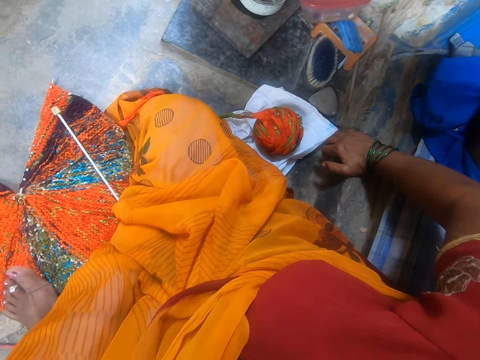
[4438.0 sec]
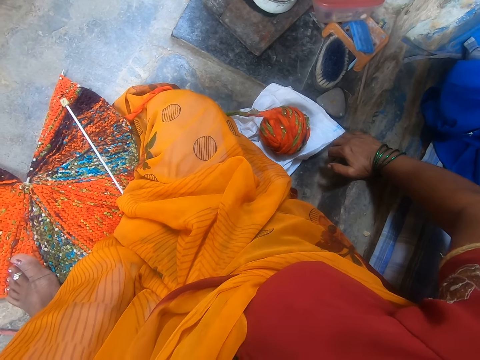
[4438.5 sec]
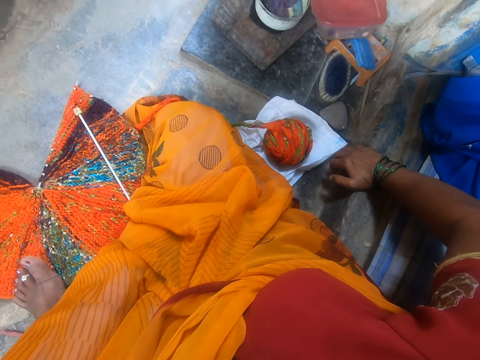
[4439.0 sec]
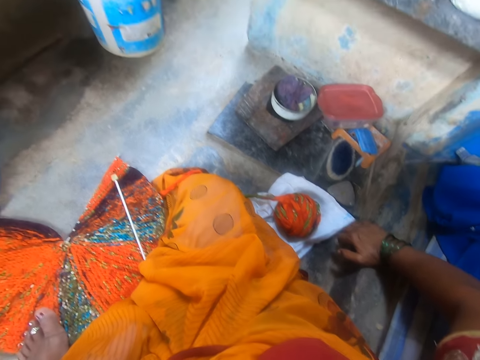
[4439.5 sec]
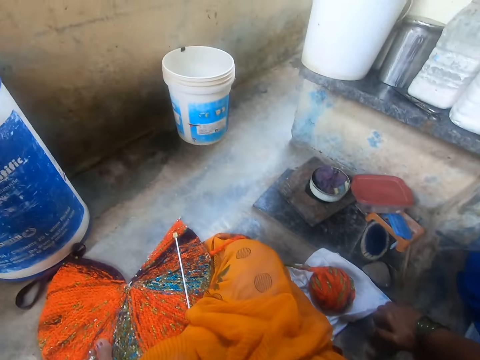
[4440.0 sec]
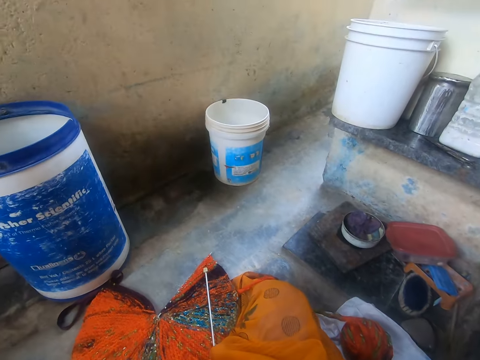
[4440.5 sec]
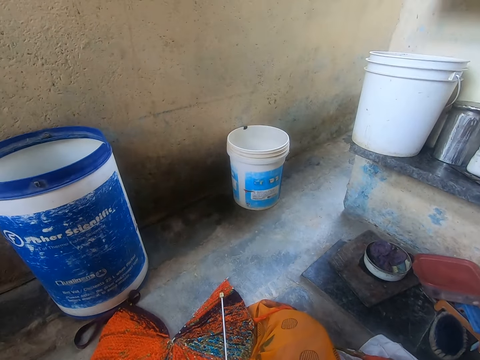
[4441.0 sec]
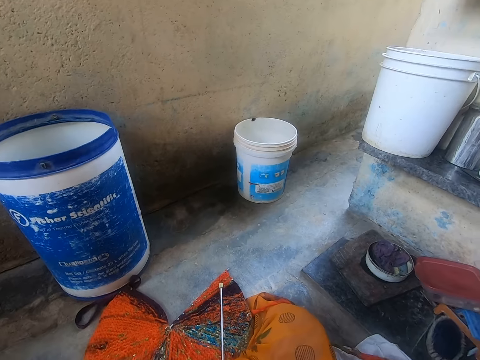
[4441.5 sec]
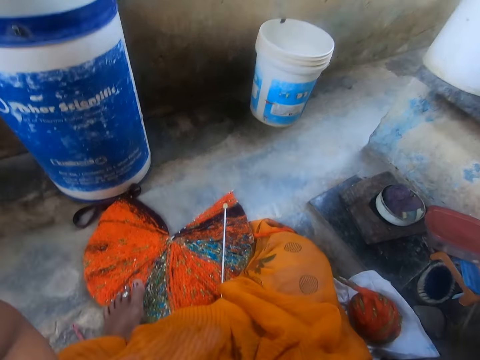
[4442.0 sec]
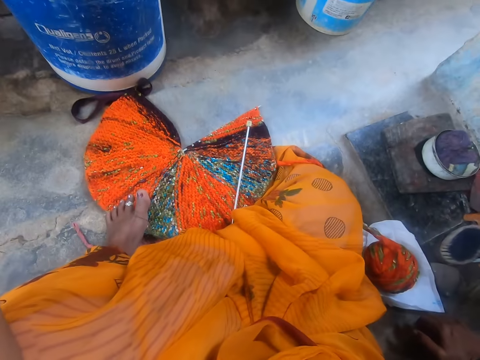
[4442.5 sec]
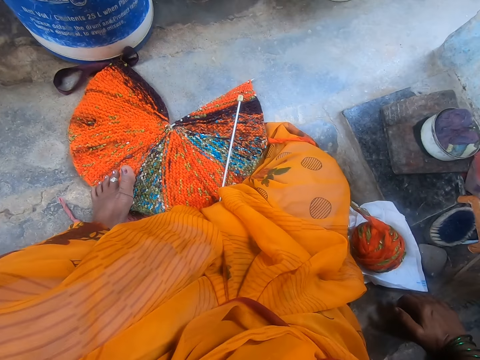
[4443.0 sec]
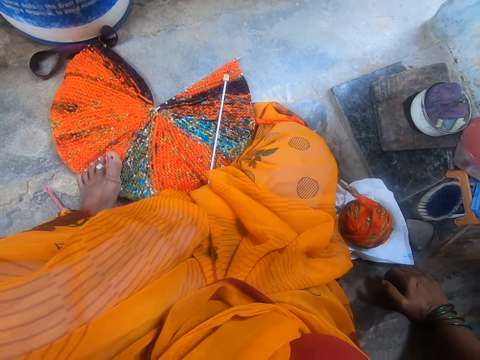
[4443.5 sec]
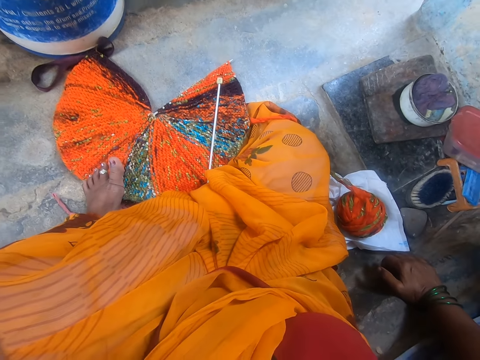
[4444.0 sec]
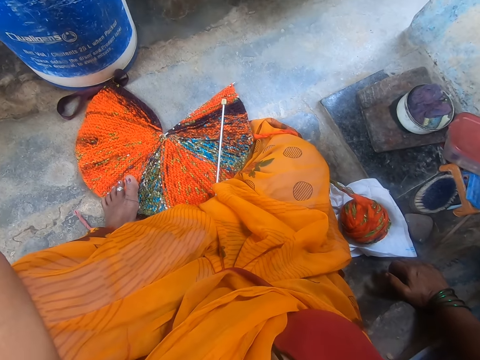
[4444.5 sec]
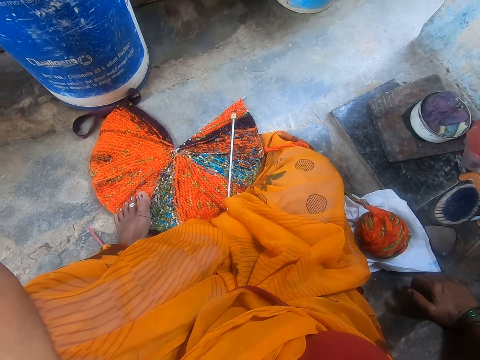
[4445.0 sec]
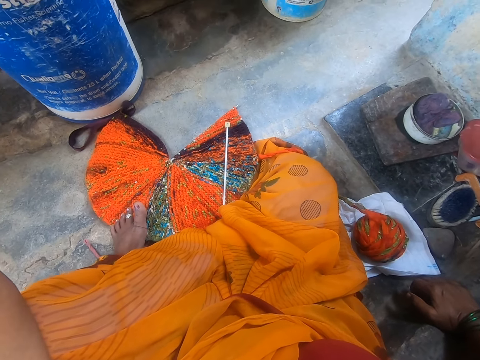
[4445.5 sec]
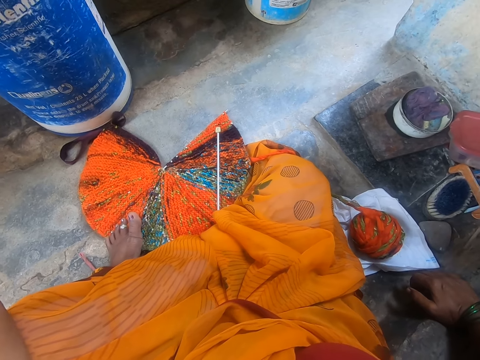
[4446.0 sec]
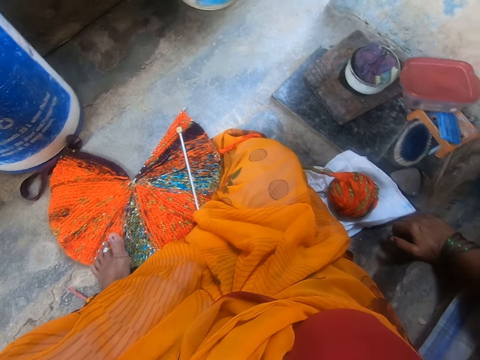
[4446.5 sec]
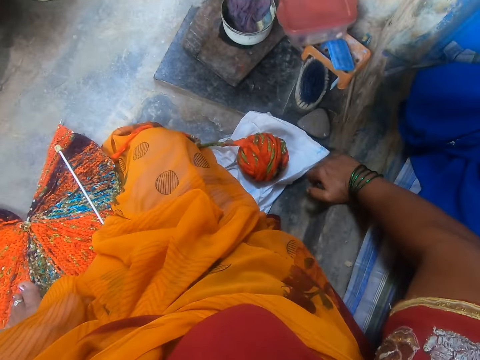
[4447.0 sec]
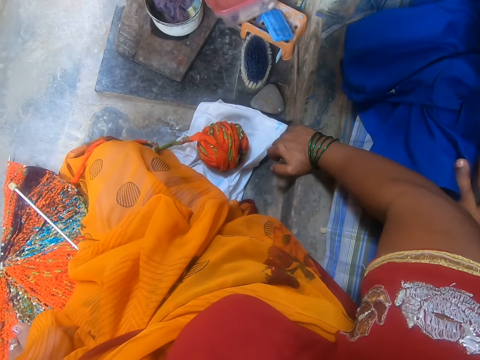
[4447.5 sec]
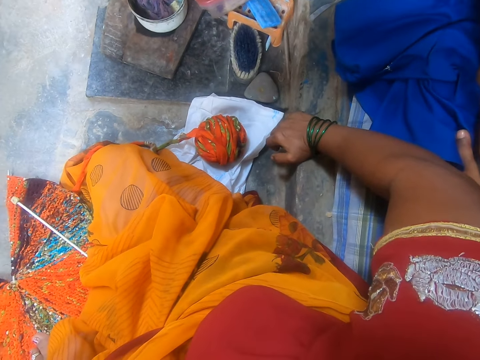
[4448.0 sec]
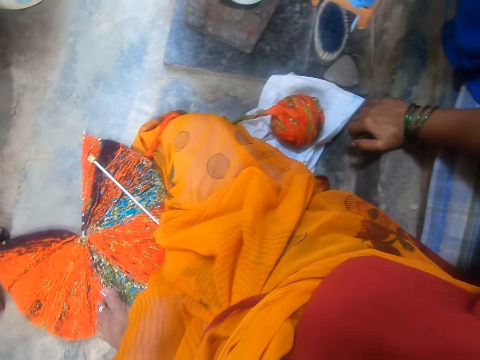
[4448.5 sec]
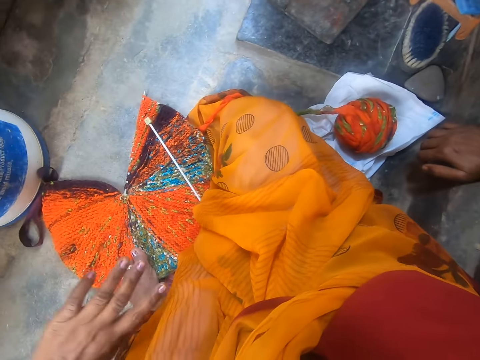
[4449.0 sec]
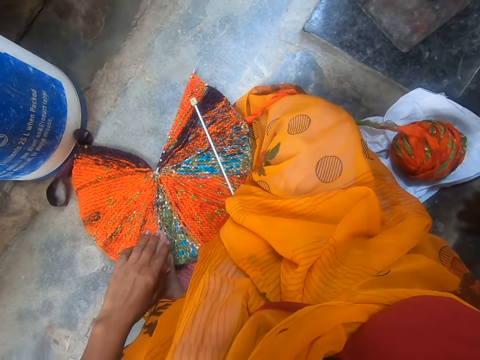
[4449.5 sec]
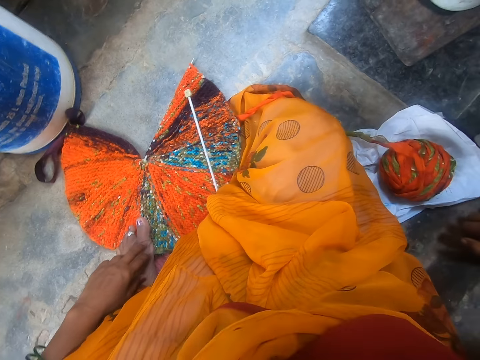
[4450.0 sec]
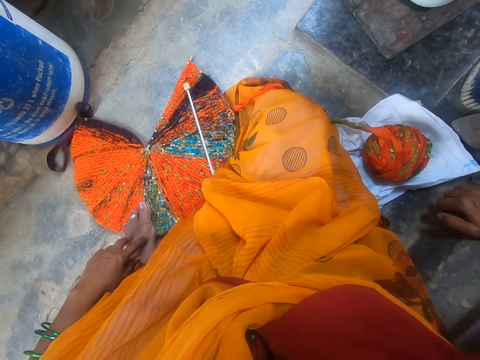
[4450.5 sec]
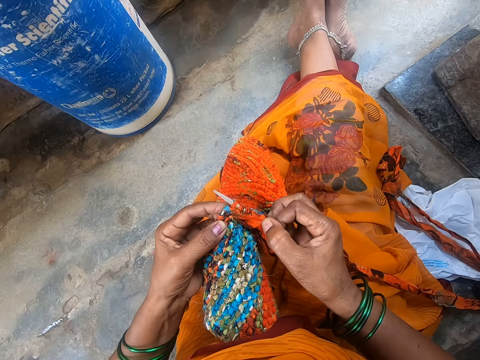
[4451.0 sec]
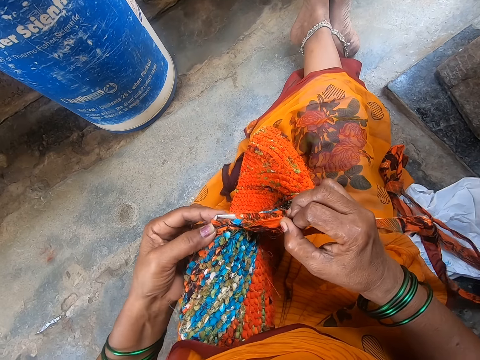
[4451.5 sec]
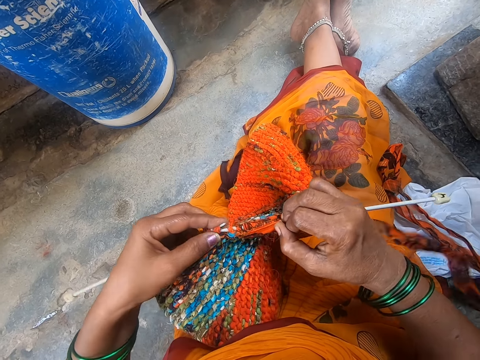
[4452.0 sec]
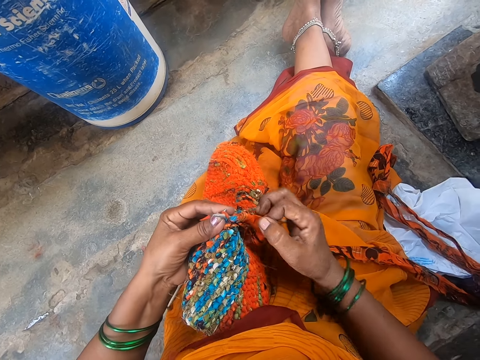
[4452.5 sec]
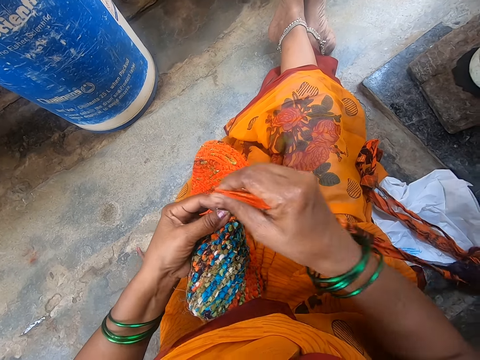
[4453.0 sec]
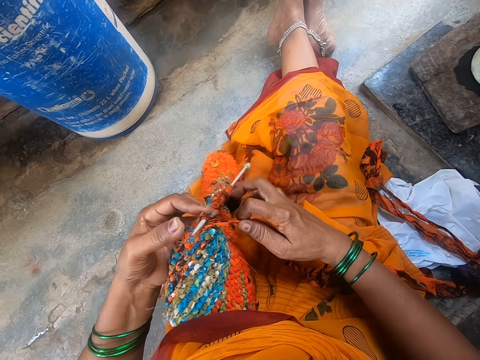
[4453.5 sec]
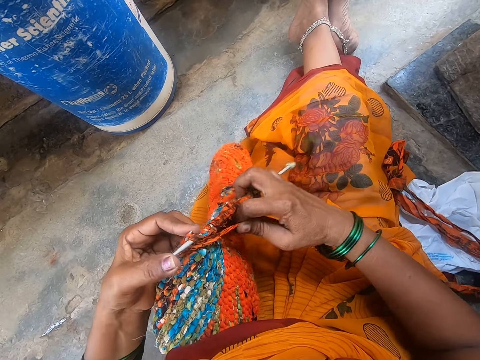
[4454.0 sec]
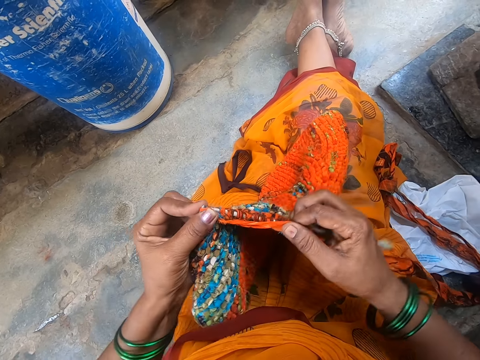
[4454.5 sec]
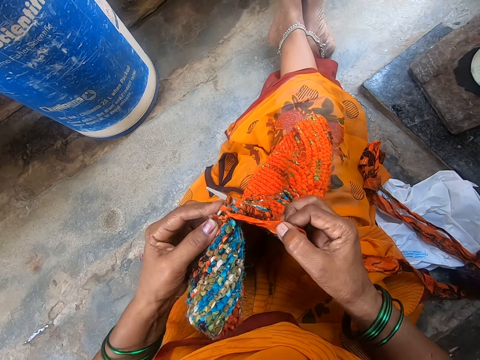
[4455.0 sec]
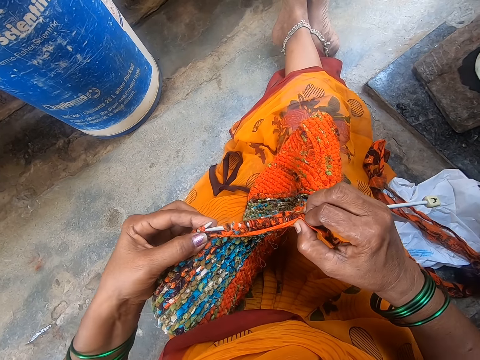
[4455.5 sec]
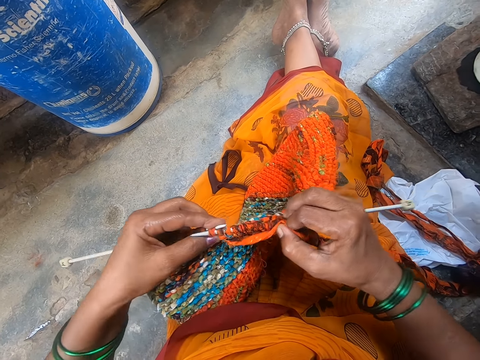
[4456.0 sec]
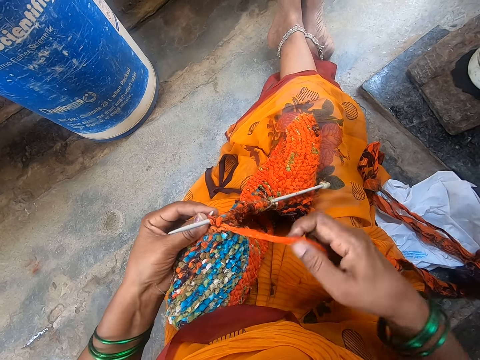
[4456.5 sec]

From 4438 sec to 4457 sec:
The camera wearer moves their head around. They look around. They talk. They look at the fabric. Someone else talks. The camera wearer sews the fabric. They make a cloth with a needle and thread.

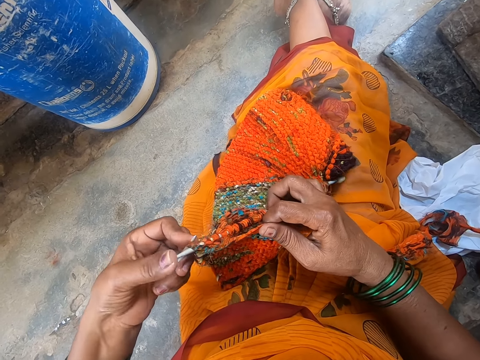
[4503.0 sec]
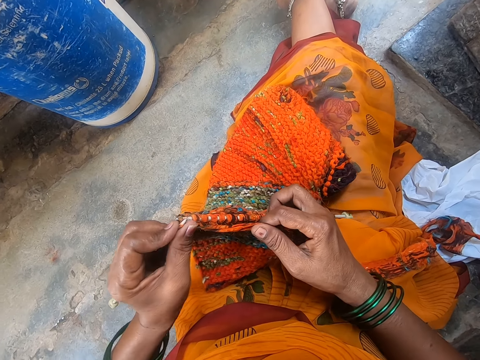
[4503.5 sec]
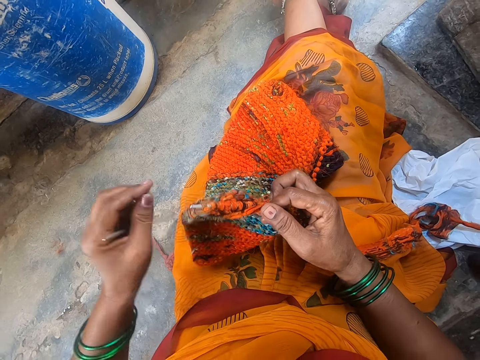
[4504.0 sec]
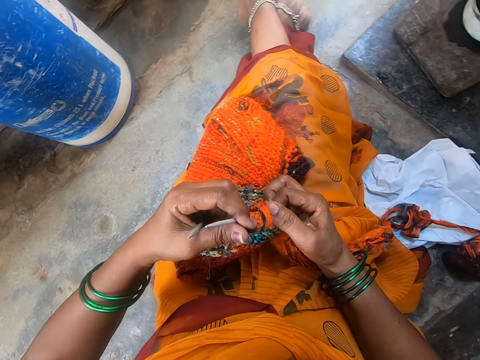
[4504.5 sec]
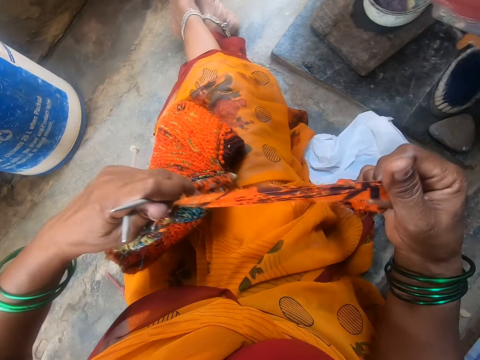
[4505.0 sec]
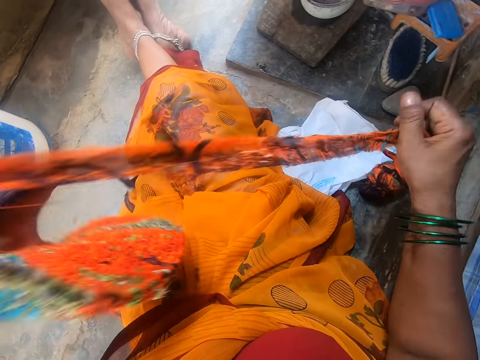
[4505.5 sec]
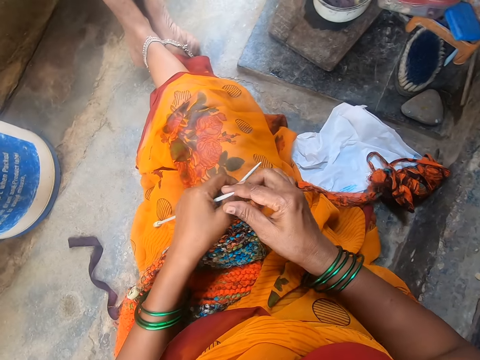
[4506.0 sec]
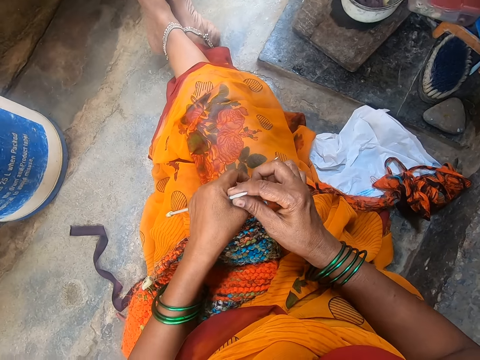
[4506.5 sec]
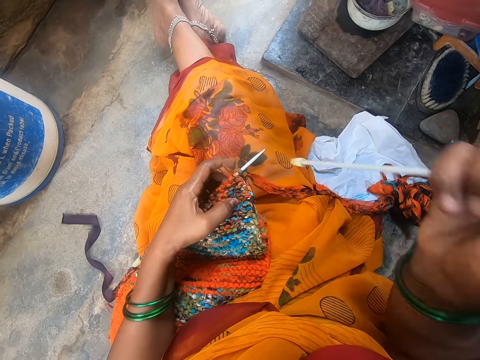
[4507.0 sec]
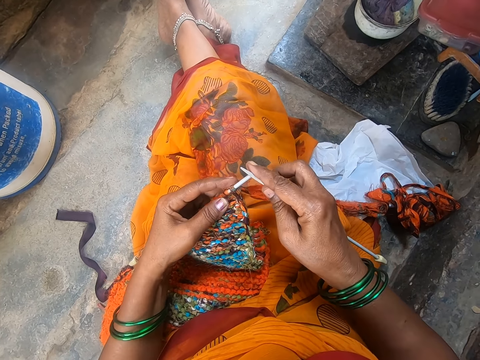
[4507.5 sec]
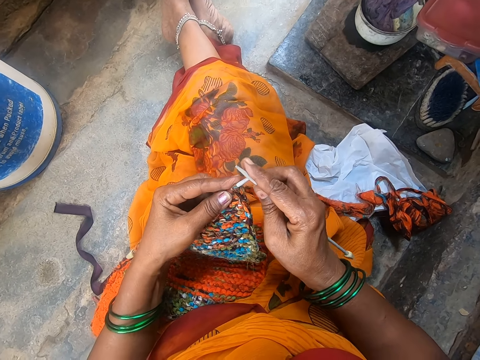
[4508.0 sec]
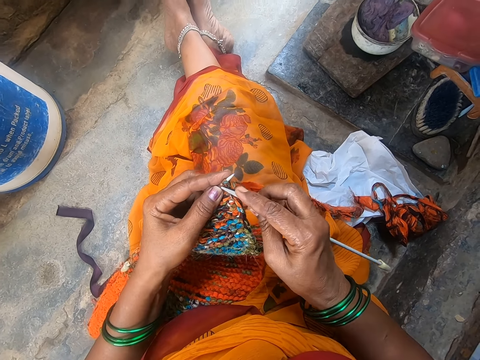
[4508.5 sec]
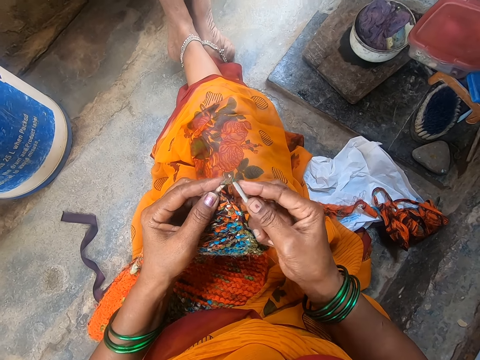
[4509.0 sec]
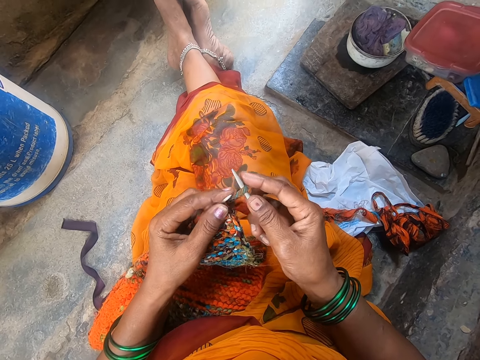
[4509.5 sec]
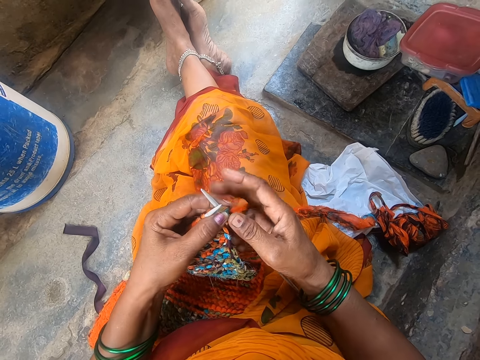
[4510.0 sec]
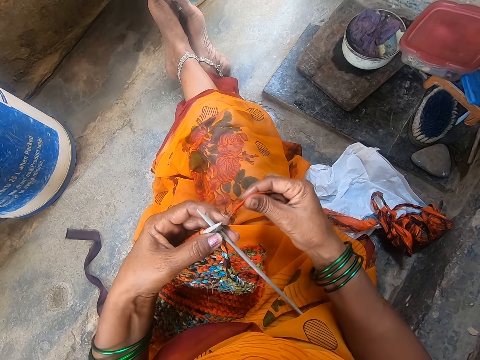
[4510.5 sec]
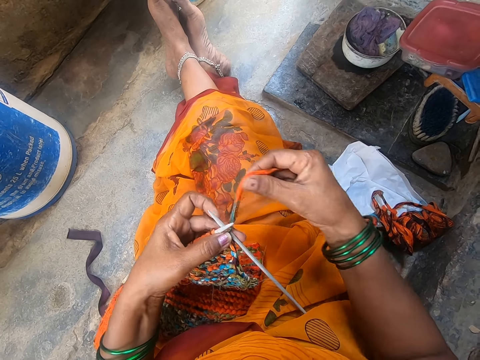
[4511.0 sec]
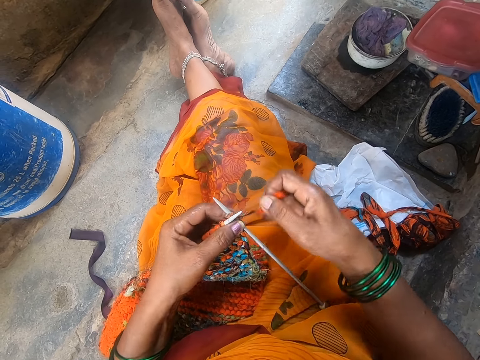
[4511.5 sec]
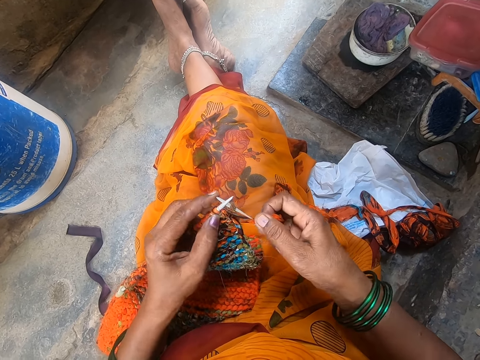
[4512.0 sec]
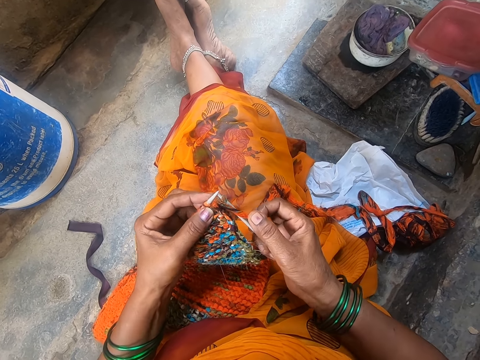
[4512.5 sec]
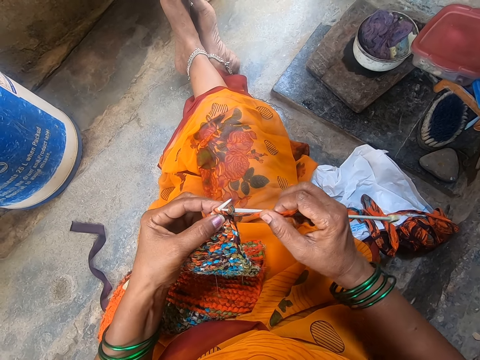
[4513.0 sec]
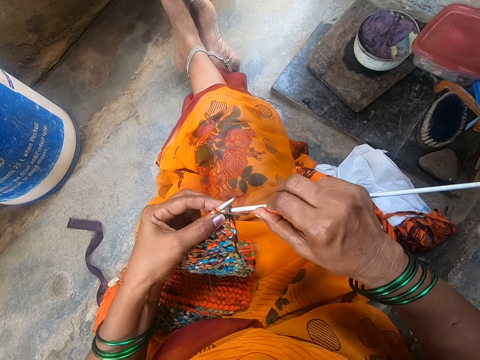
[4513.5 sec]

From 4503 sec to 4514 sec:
The camera wearer adjusts the yarn. They sew the fabric.
